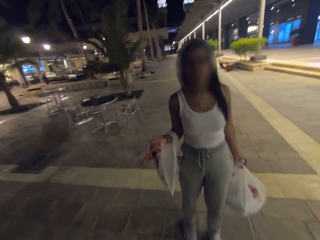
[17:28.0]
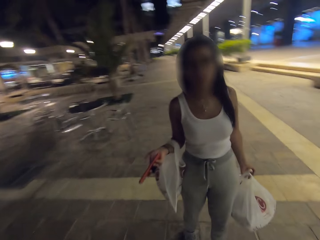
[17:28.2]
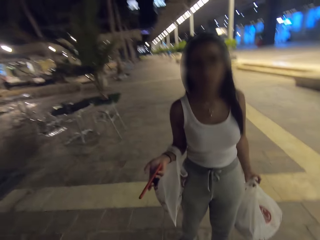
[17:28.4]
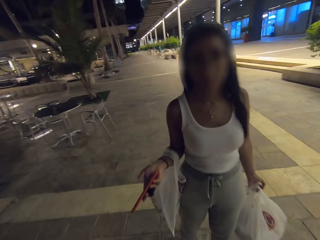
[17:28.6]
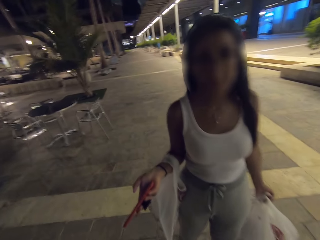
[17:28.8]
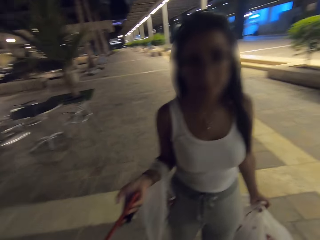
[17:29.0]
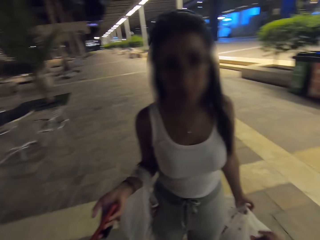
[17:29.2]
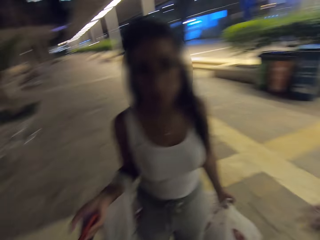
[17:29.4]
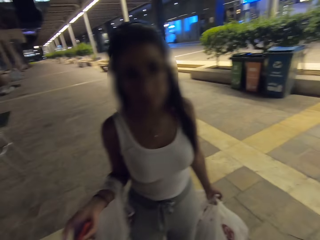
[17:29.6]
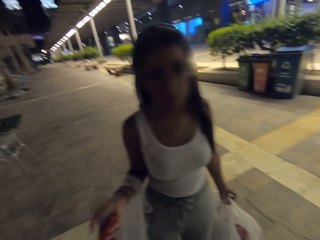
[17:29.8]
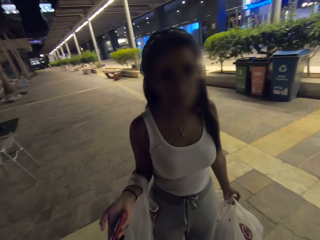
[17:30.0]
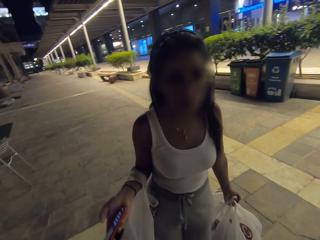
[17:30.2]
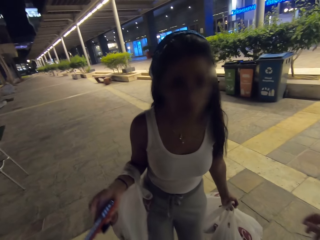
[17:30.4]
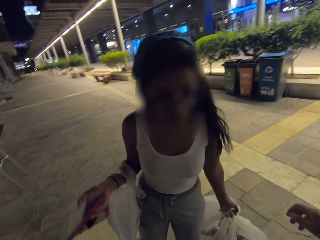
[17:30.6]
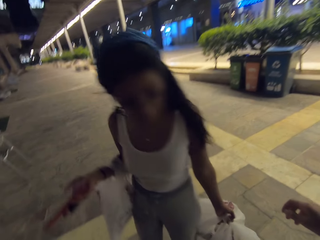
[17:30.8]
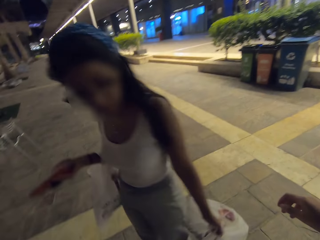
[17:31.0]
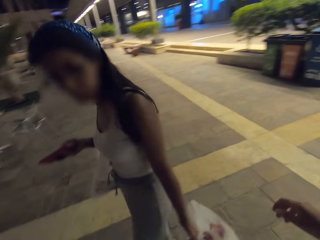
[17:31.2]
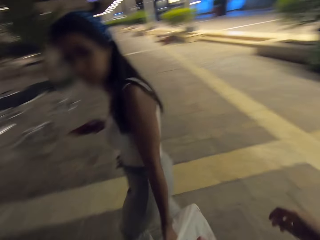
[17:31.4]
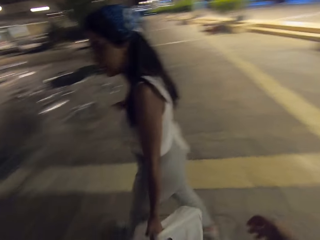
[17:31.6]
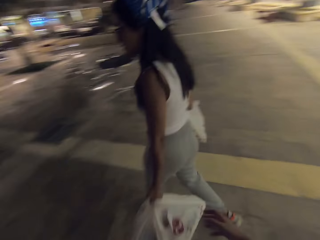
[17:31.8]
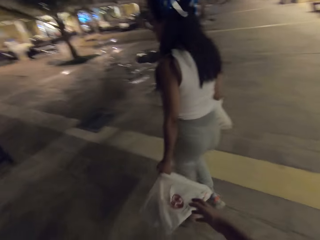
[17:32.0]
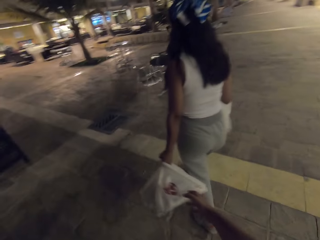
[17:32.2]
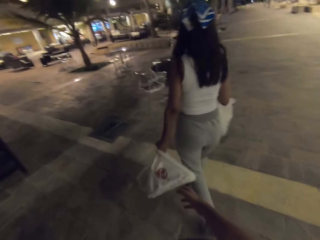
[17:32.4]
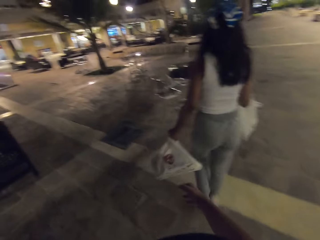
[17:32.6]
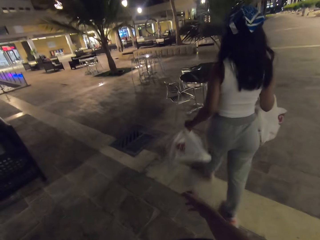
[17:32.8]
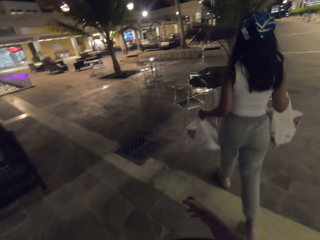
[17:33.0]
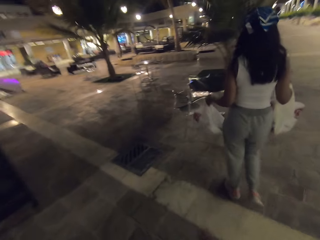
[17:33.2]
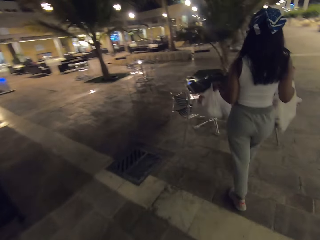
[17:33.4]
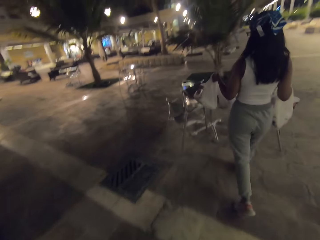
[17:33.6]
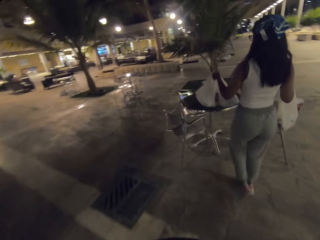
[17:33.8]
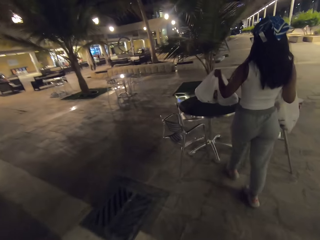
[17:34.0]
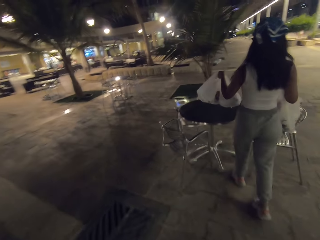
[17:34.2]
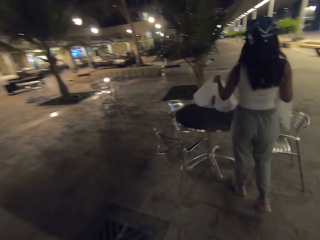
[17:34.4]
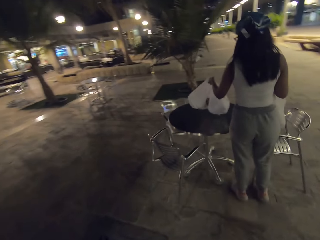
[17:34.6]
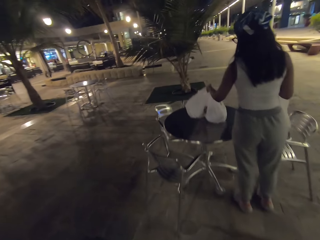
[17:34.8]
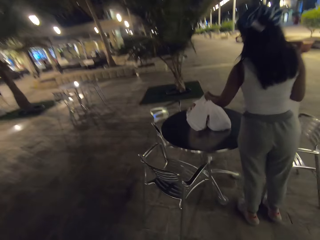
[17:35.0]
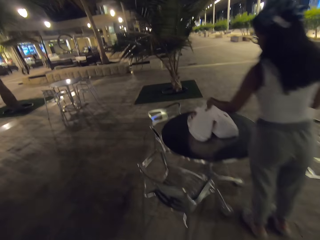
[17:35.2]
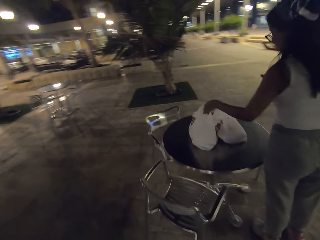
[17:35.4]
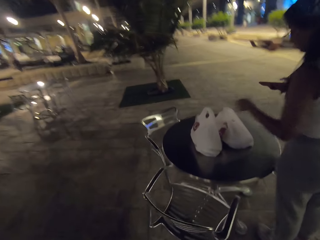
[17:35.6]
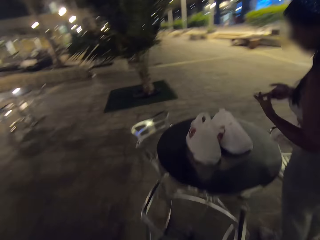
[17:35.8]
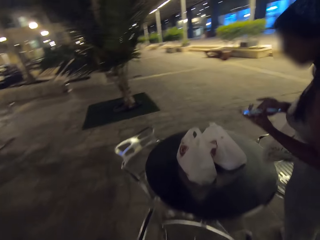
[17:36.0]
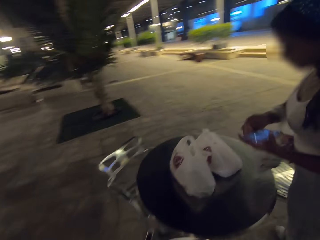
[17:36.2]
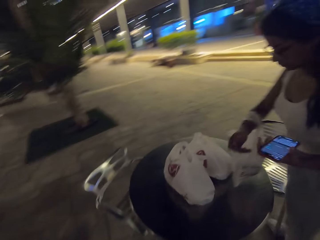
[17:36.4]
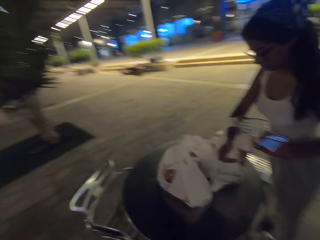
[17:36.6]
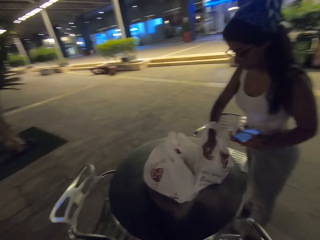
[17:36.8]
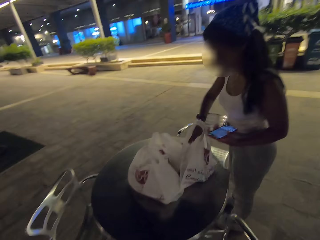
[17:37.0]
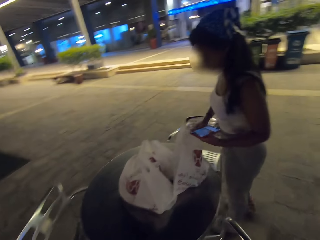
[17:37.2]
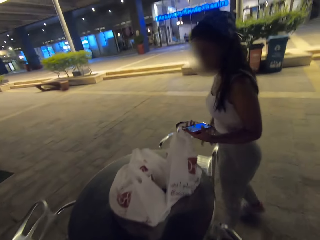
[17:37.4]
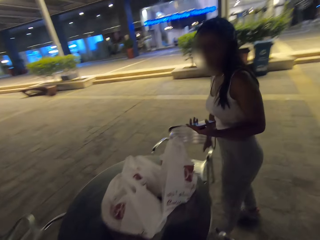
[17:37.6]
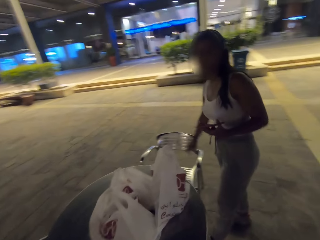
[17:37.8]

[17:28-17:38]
The camera wearer bumps into a woman. They talk to the woman. The woman places some paper bags on the table.

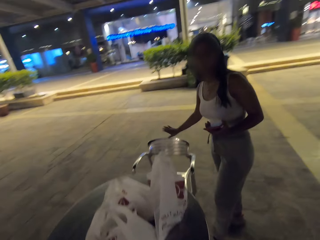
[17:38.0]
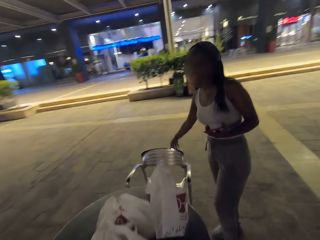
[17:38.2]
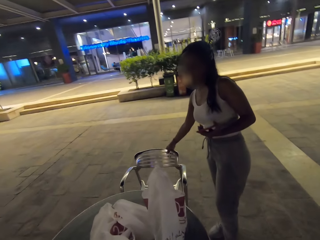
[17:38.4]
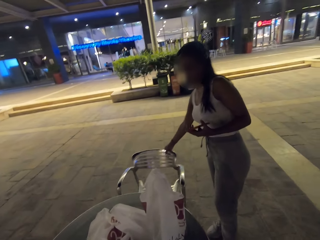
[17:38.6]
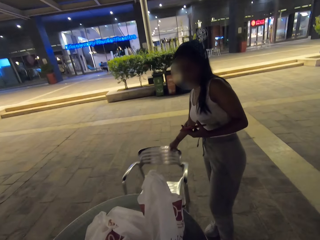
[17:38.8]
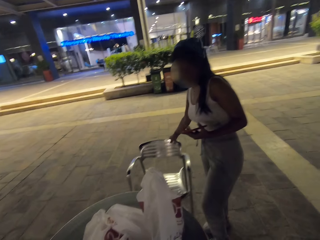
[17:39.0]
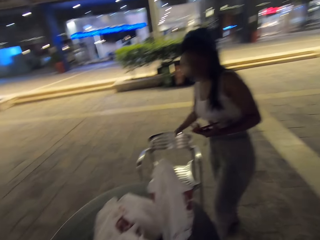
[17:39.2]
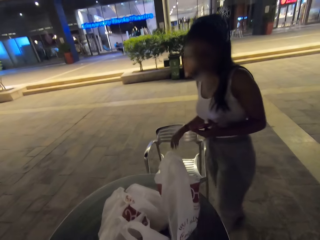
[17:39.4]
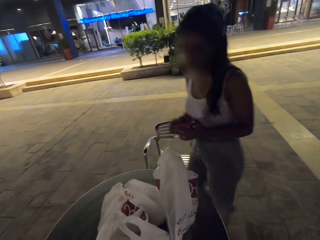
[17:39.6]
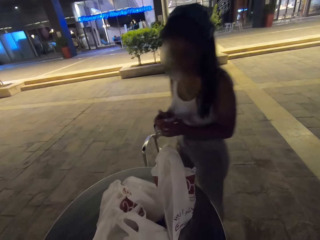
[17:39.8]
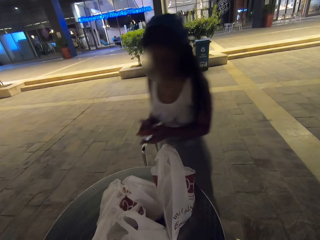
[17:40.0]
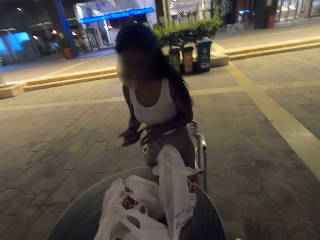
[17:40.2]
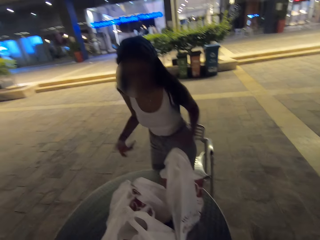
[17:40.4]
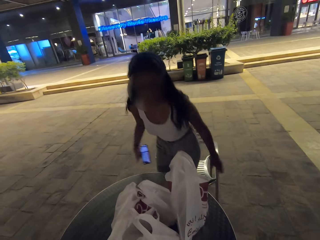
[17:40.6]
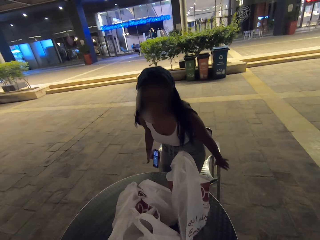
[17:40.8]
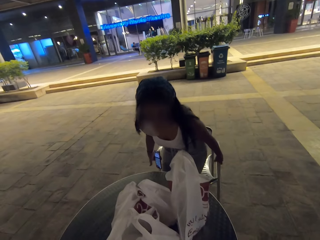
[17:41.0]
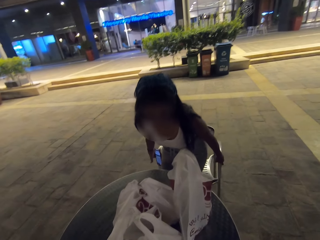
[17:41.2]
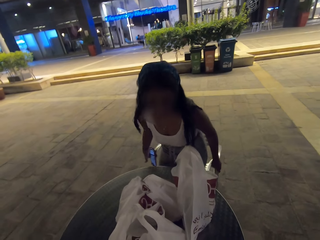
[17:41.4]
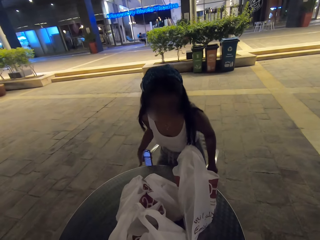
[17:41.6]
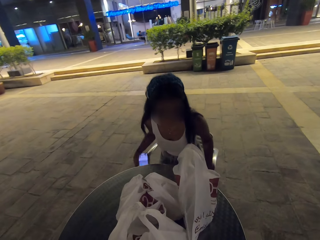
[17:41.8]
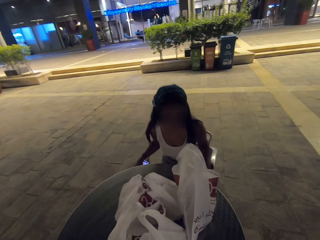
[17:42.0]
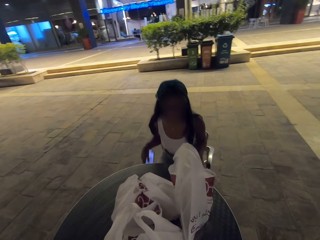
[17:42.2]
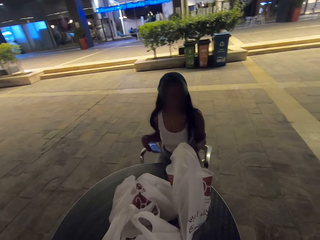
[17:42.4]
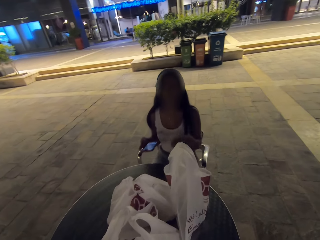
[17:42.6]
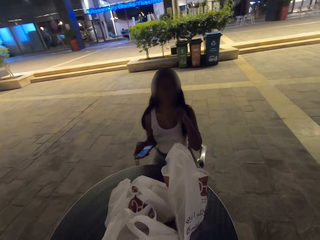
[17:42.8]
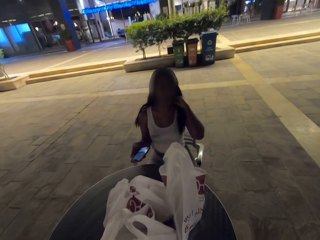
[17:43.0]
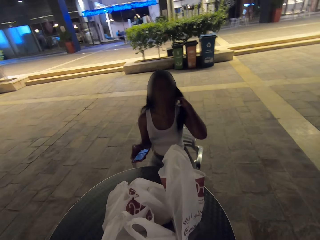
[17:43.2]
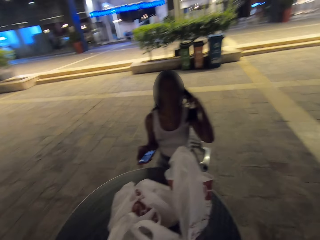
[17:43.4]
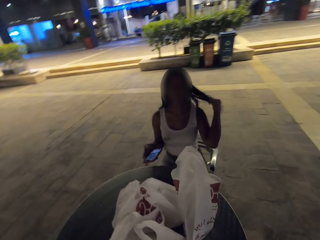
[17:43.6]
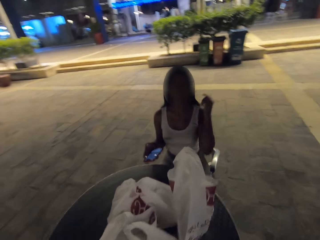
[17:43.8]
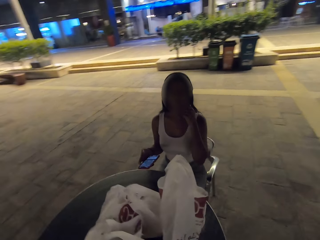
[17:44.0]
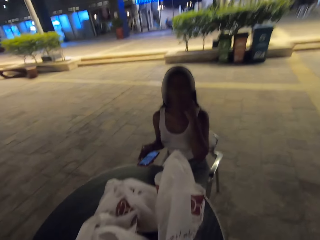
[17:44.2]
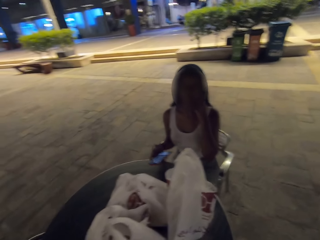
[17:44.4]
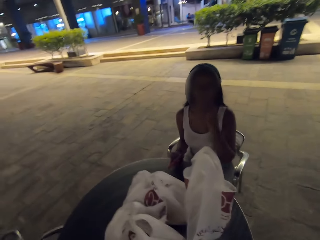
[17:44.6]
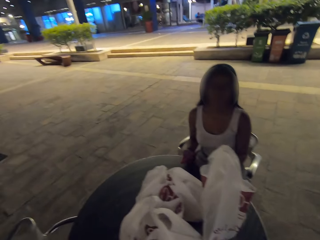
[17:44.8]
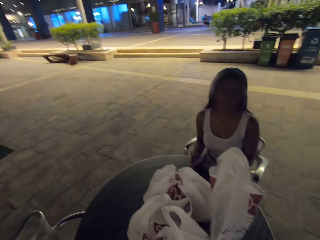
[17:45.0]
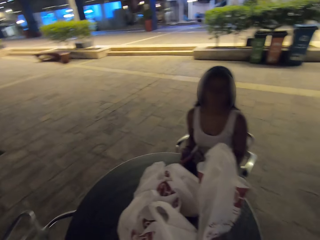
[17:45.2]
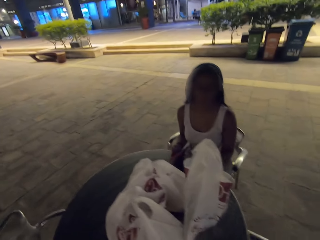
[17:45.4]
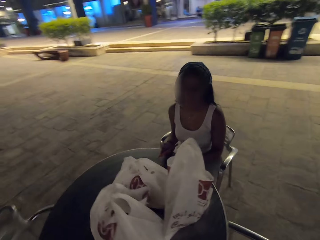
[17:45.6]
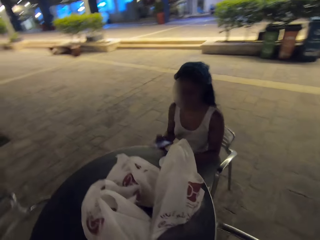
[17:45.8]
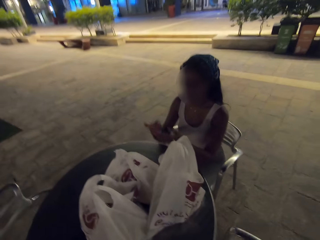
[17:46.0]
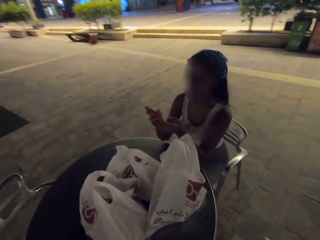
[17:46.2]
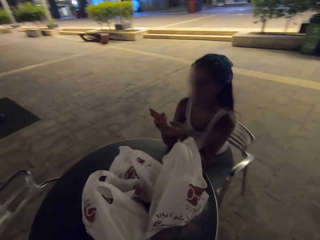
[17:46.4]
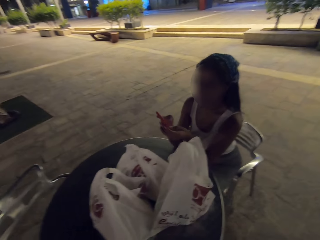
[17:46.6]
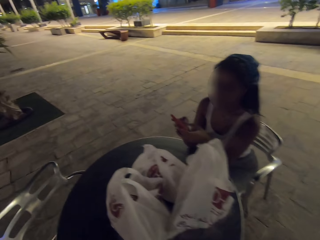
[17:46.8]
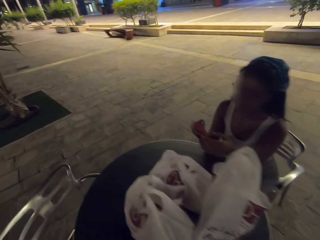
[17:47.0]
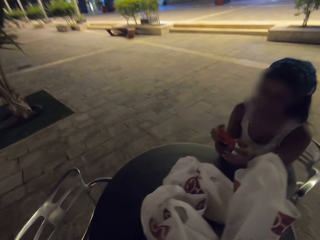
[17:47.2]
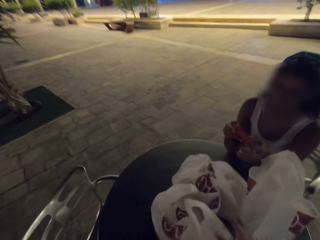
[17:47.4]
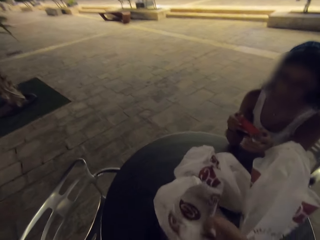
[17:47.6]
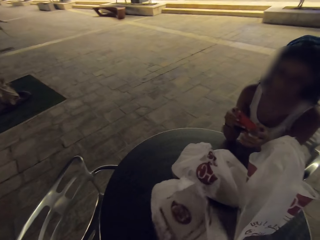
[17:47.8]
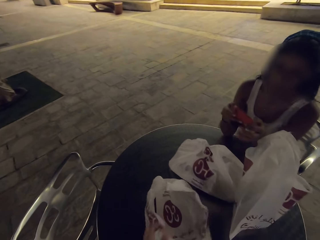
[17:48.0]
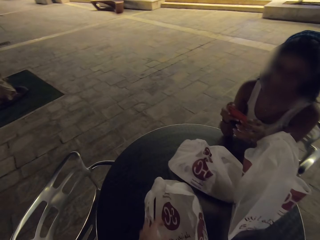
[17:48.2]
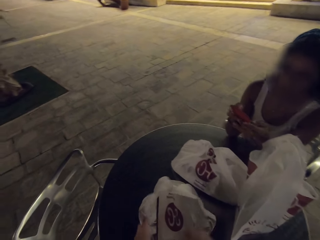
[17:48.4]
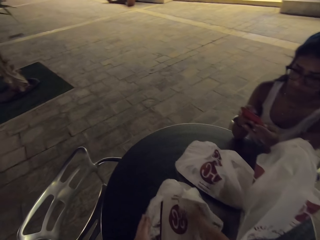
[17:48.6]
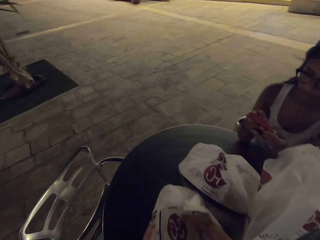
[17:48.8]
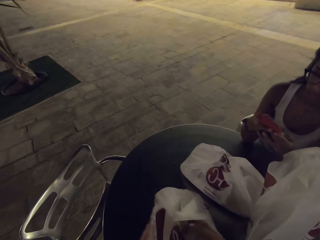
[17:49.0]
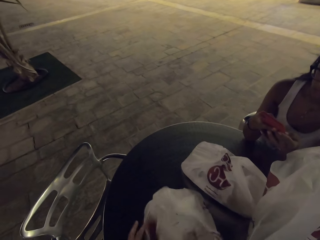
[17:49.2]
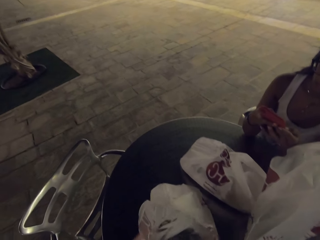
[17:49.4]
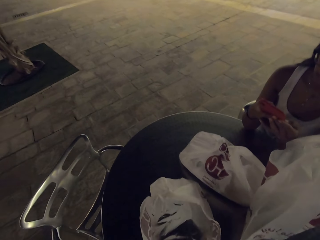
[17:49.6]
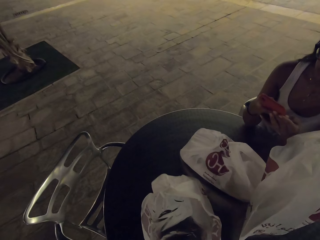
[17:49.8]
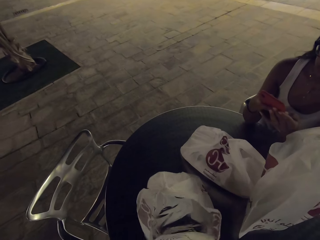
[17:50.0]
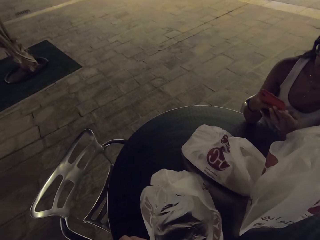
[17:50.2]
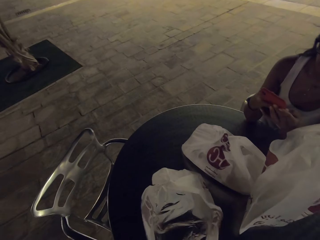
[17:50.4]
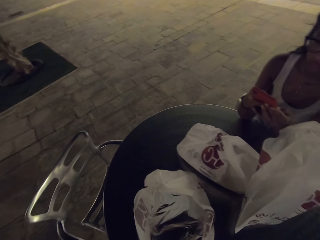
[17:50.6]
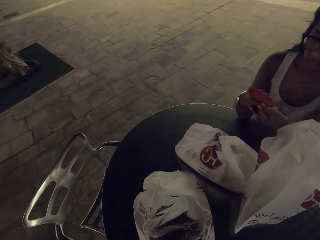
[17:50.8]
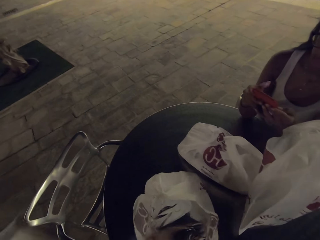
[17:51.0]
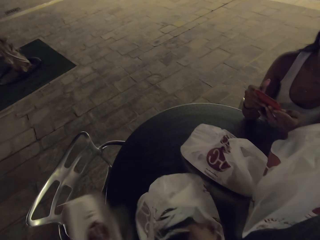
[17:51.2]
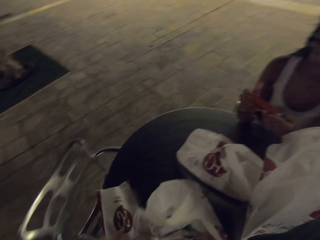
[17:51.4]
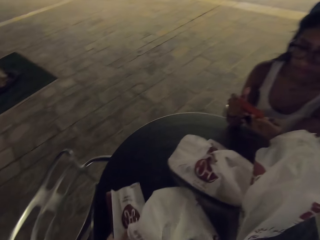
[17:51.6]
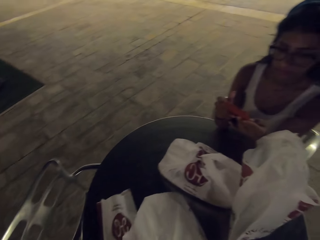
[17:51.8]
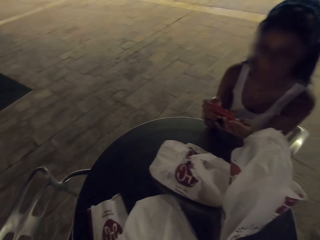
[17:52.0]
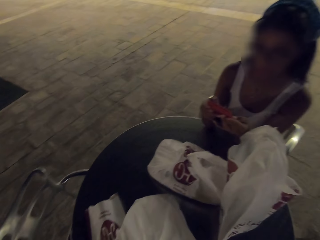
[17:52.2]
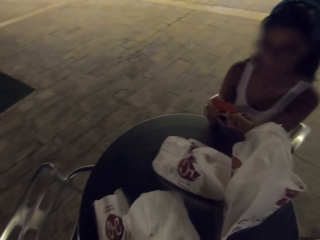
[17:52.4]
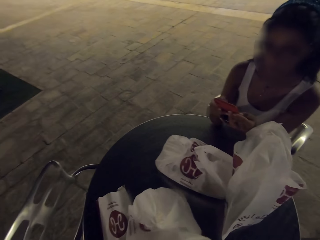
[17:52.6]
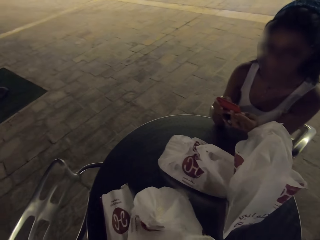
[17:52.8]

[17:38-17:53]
The woman sits on the chair. The woman scrolls her phone. The camera wearer opens one of the paper bags on the table.
